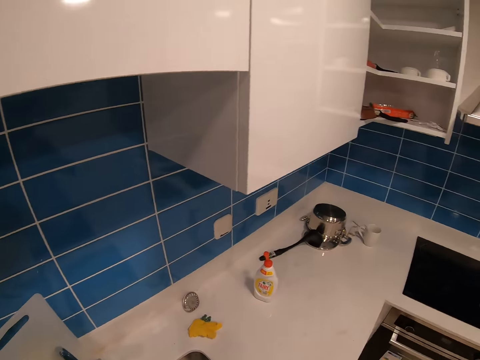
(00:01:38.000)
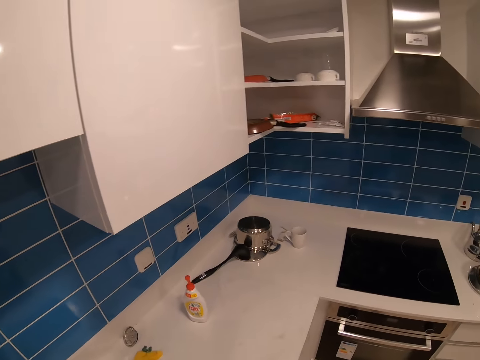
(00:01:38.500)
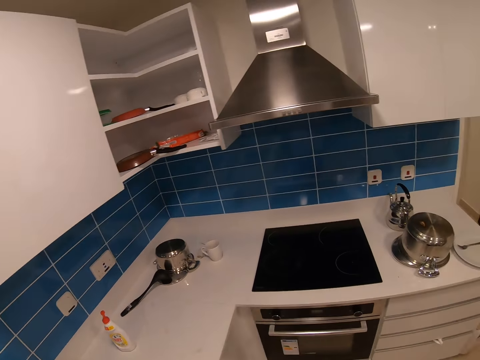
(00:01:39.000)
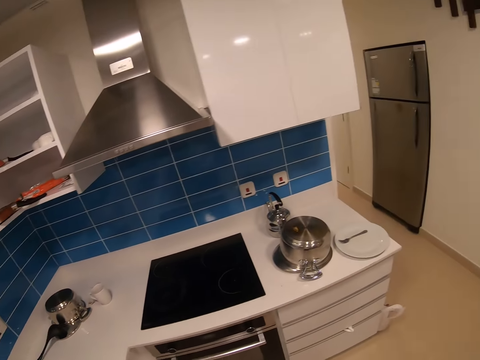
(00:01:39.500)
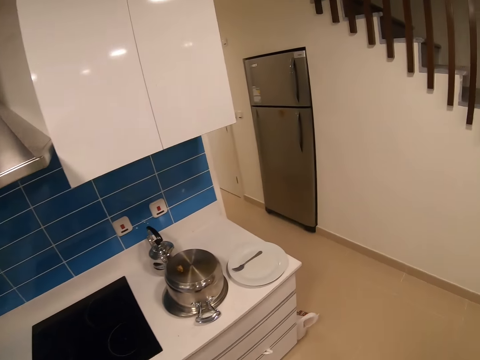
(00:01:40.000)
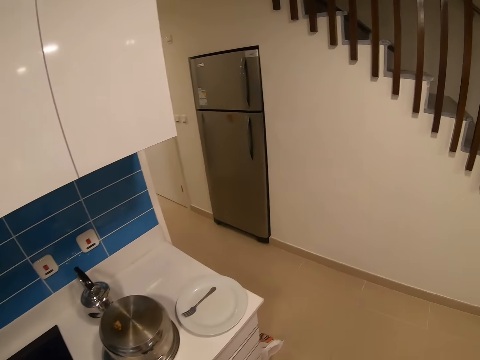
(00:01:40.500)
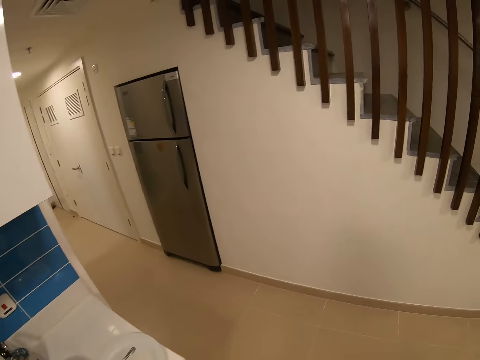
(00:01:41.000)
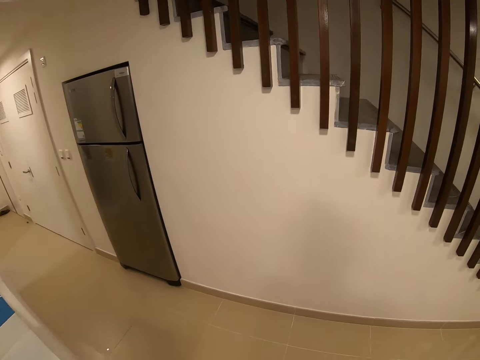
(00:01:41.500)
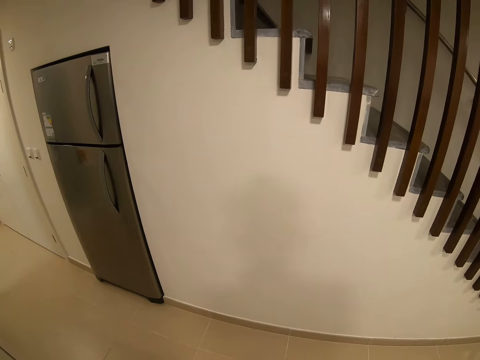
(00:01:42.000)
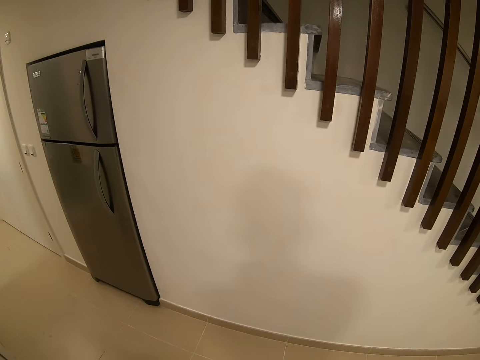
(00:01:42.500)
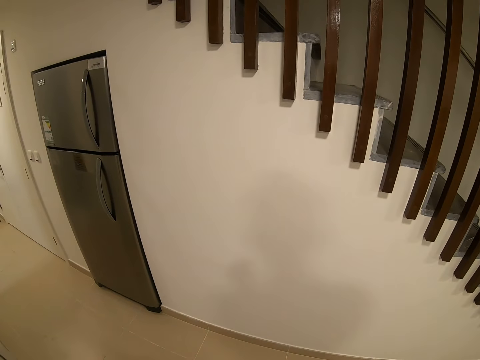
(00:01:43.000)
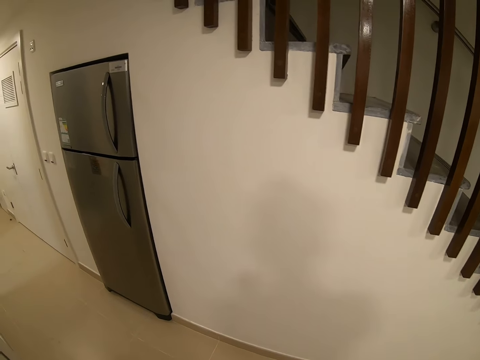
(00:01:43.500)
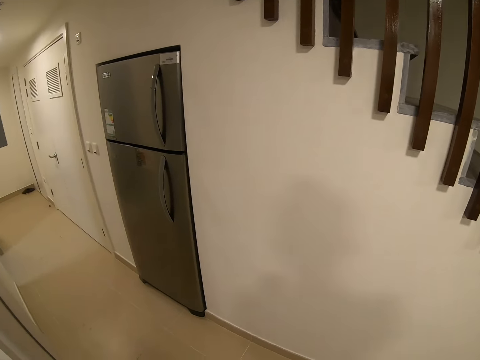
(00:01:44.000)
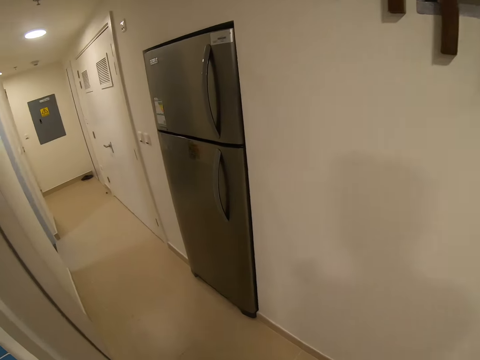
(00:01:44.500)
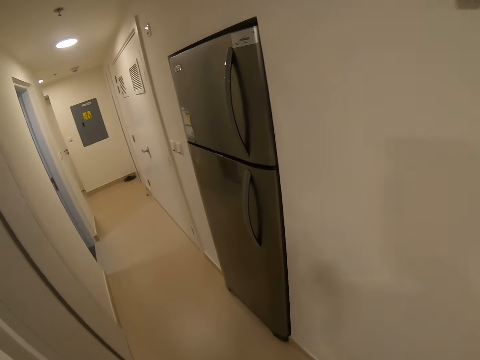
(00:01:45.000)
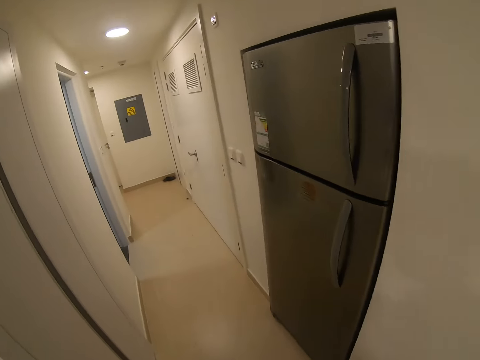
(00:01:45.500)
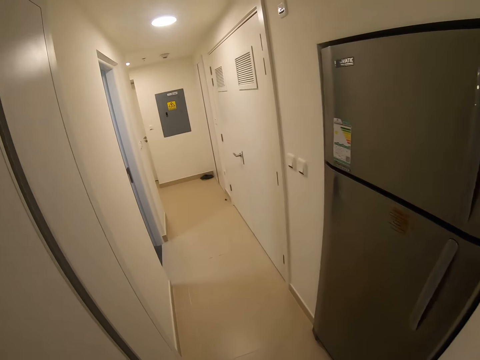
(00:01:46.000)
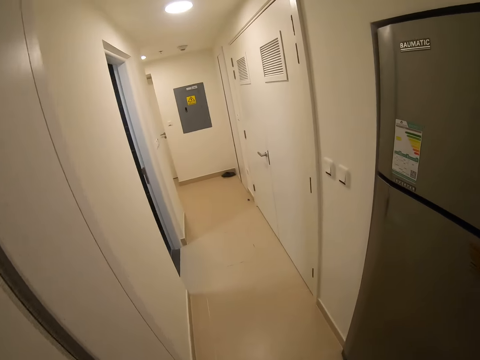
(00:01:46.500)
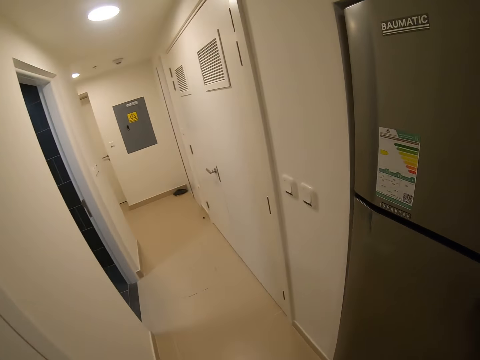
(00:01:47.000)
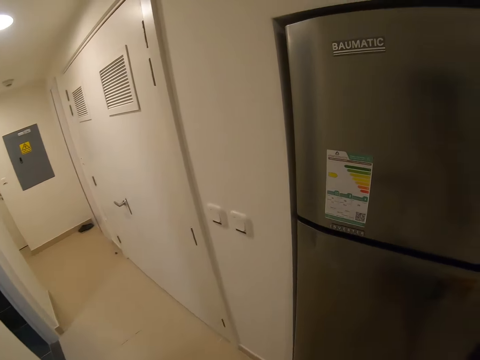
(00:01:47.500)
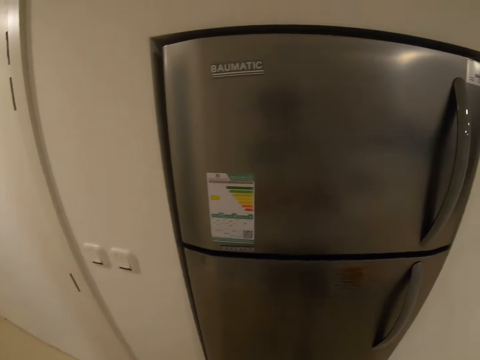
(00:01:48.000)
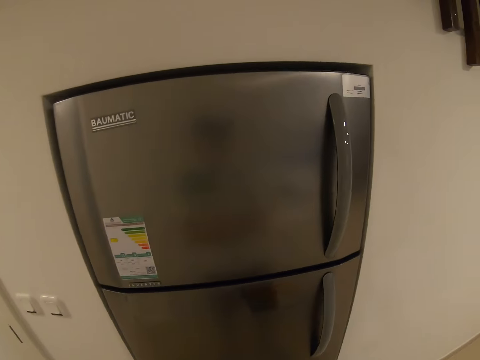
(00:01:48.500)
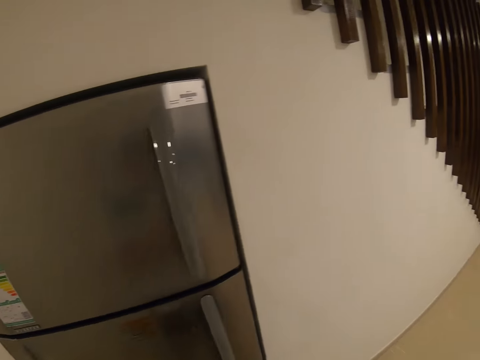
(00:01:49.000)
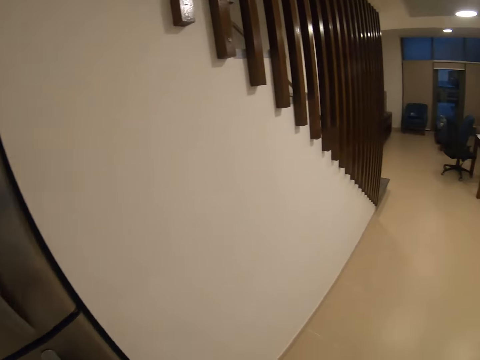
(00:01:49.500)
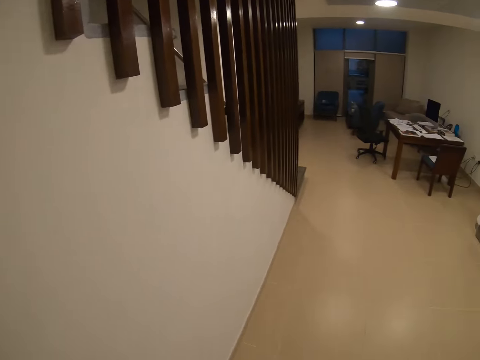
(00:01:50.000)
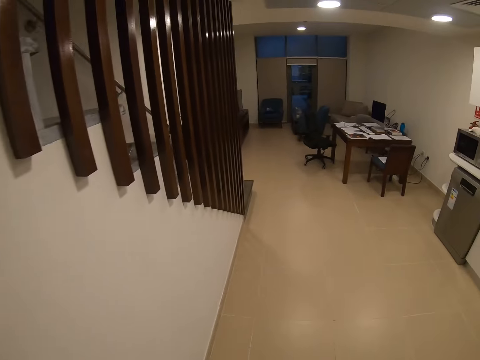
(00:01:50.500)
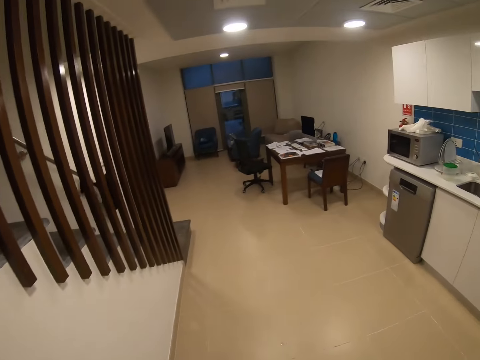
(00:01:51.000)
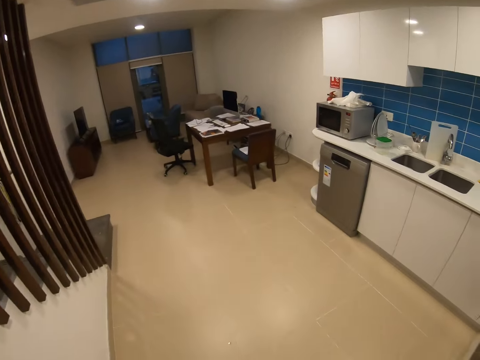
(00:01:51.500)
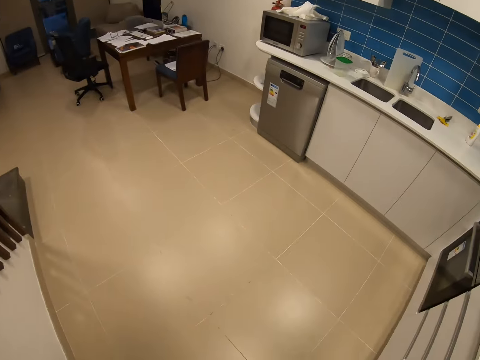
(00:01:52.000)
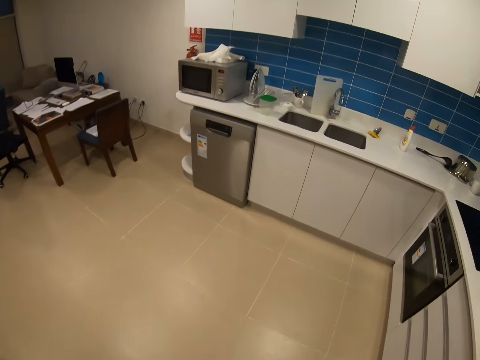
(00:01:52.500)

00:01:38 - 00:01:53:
The camera wearer walks around.

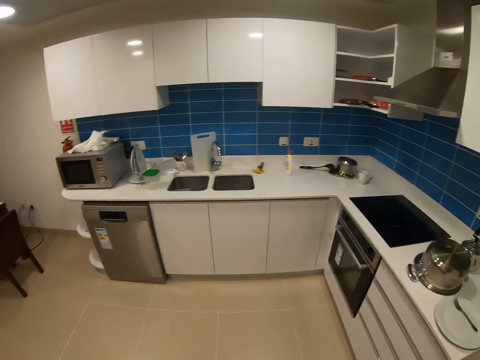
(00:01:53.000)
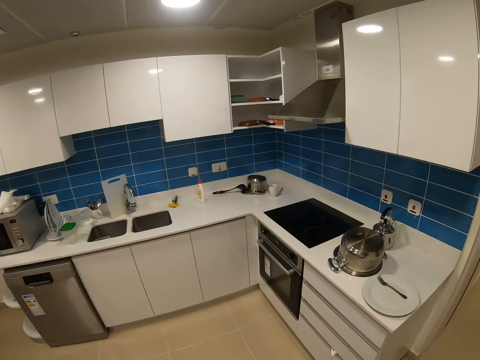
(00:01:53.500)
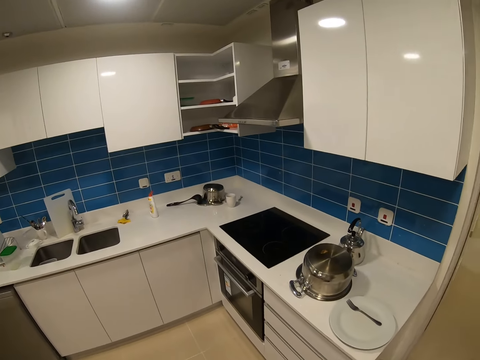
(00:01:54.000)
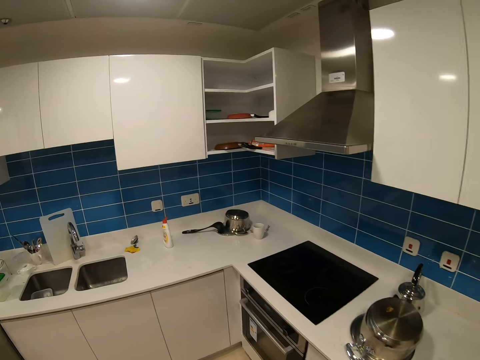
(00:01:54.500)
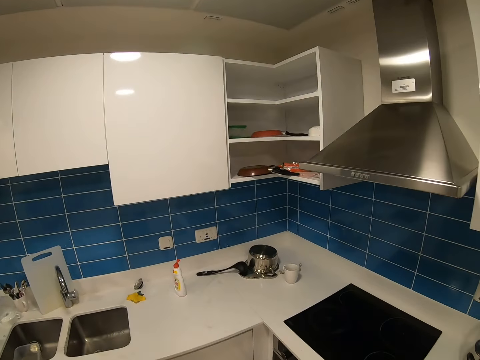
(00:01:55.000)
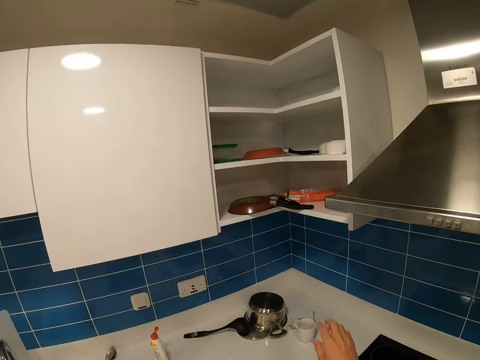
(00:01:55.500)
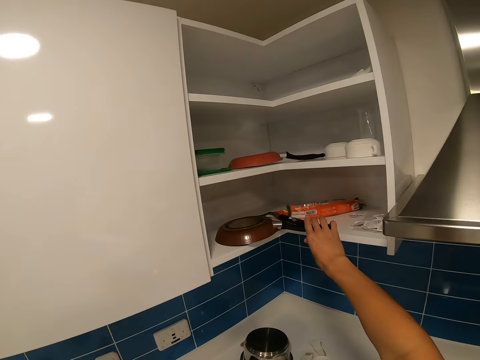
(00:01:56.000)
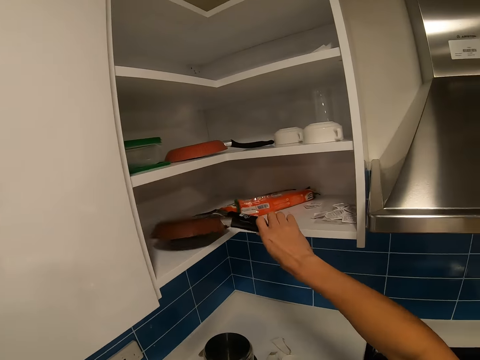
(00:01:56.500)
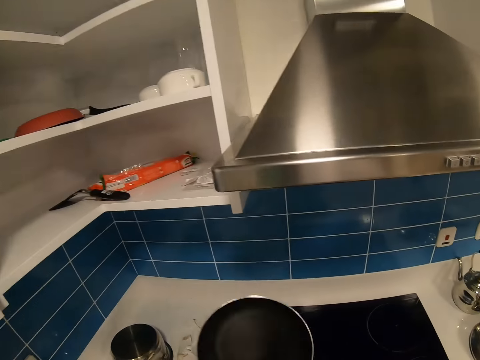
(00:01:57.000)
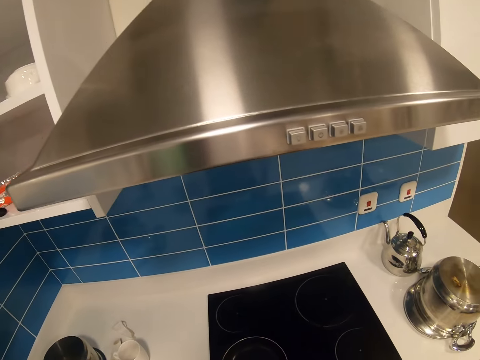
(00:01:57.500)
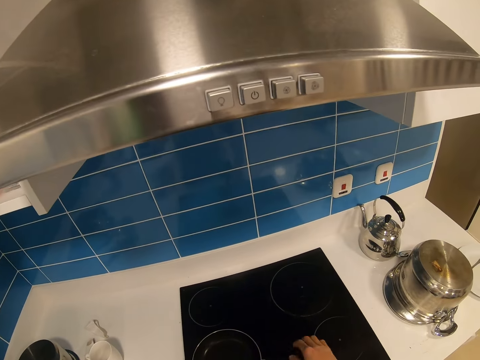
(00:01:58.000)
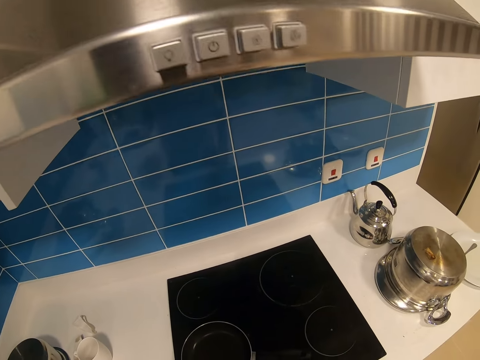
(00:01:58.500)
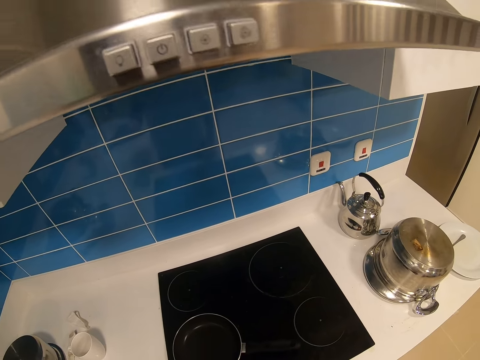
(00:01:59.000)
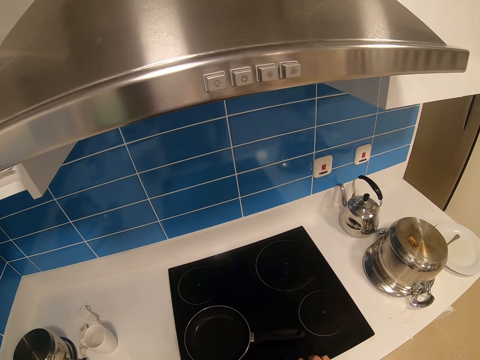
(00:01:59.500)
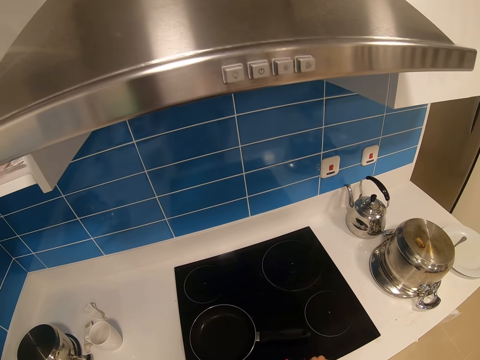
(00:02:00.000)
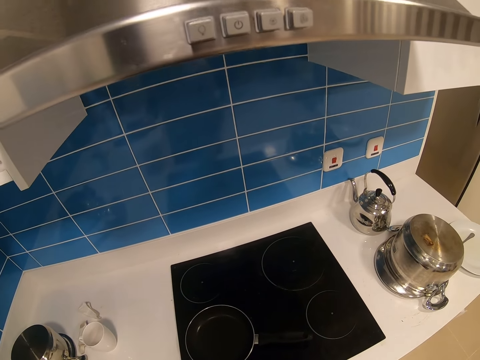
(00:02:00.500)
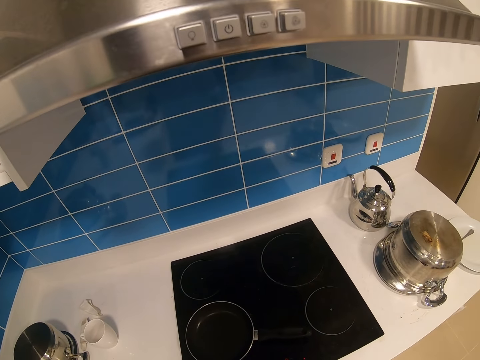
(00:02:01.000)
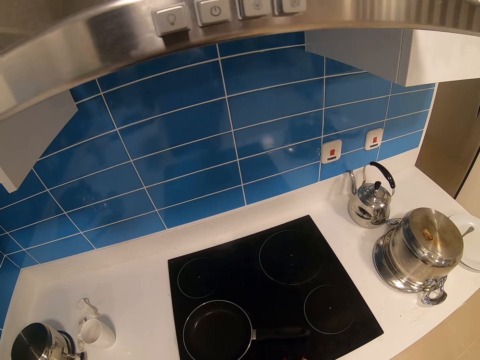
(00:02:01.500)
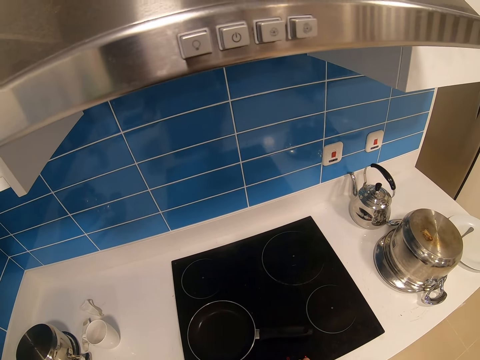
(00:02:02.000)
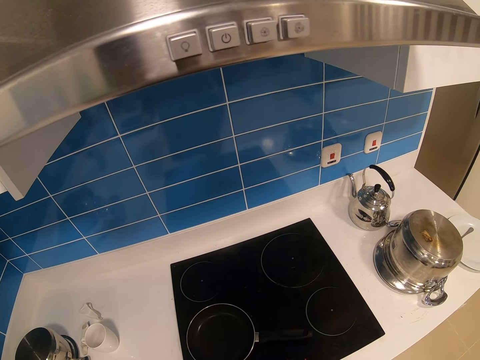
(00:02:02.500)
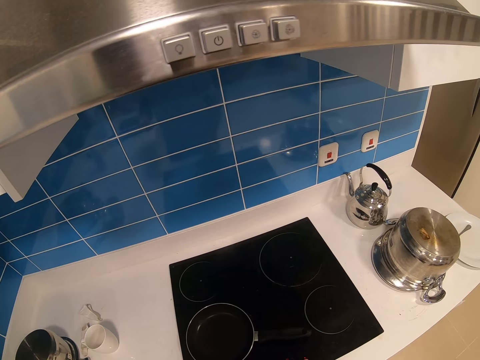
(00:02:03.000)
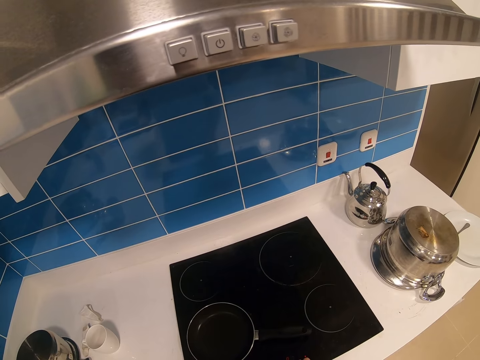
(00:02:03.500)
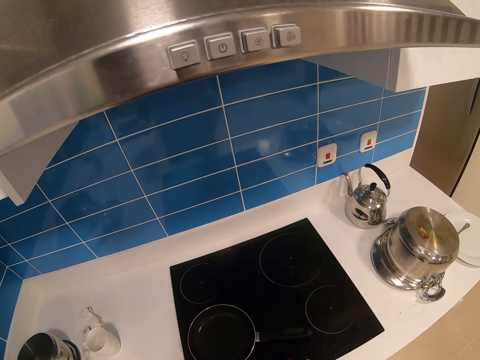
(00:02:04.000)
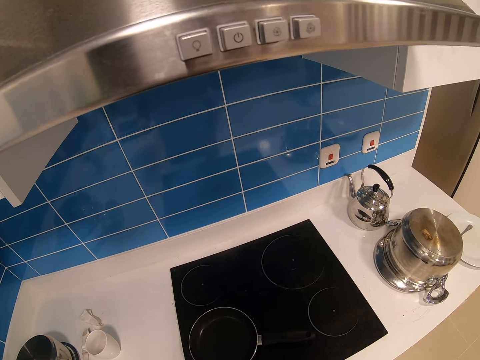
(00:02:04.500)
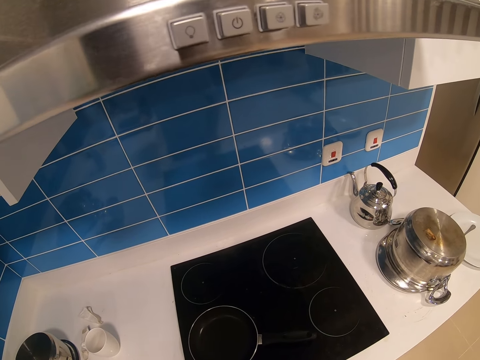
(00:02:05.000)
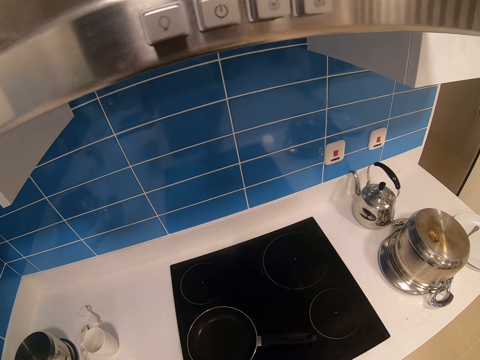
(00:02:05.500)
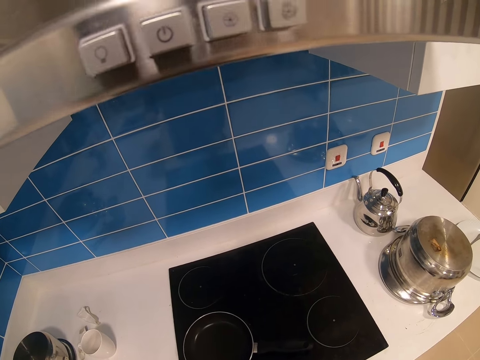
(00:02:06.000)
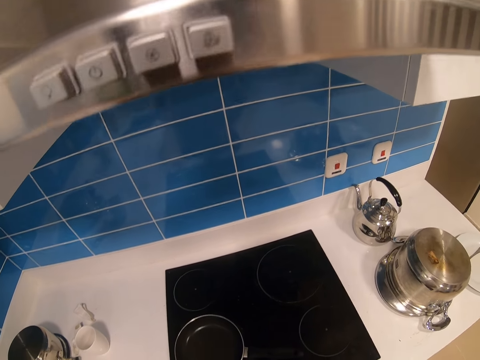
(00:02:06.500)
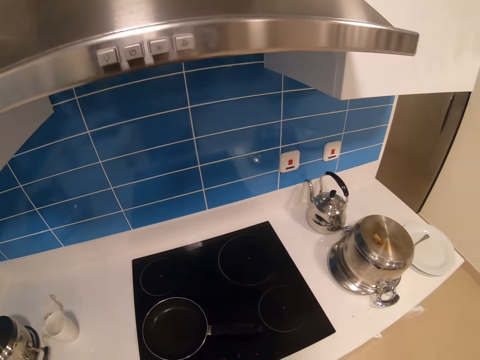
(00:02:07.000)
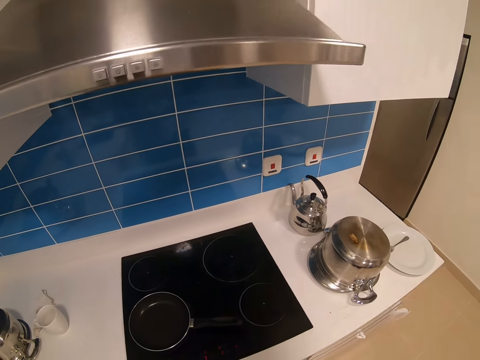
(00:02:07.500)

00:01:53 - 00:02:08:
The camera wearer picks a cooking pan from the shelf. They put the pan on the gas cooker. They look around.
